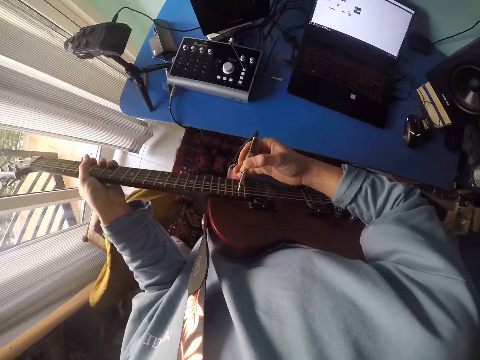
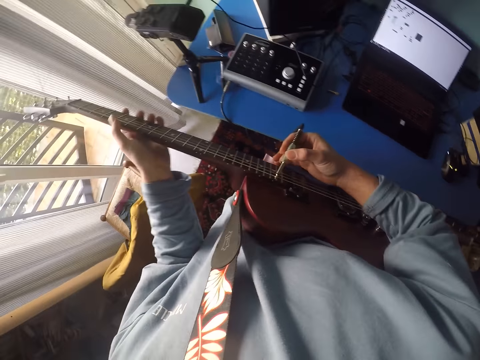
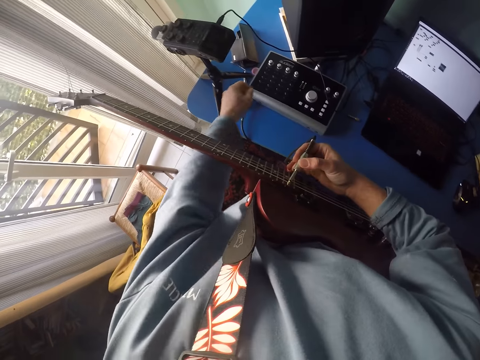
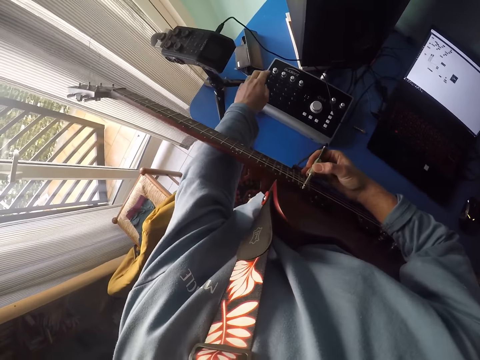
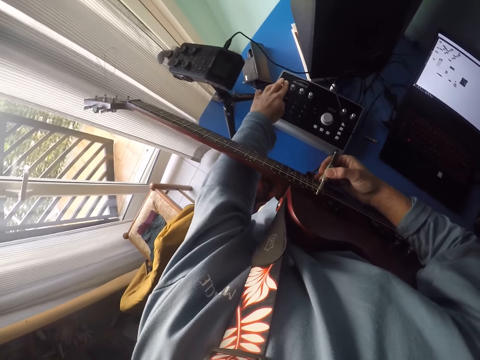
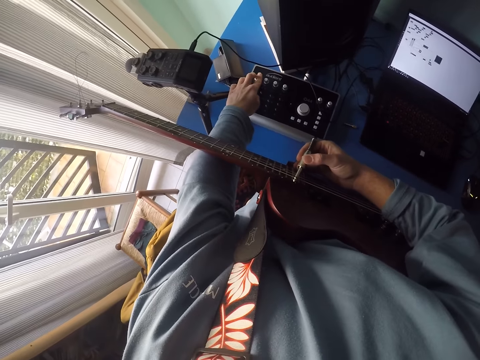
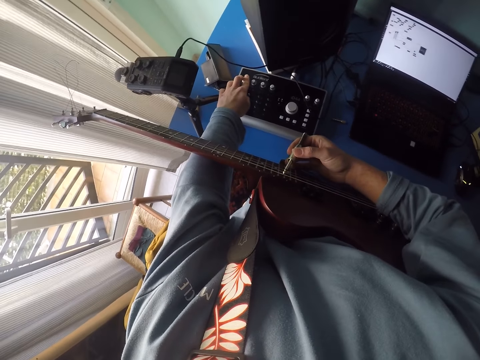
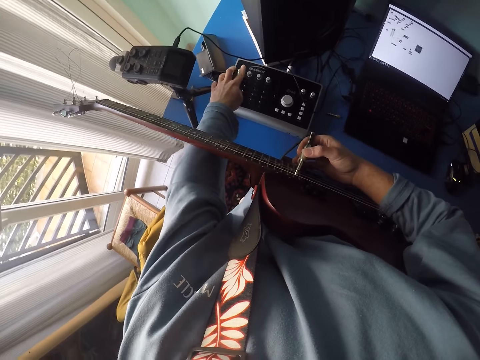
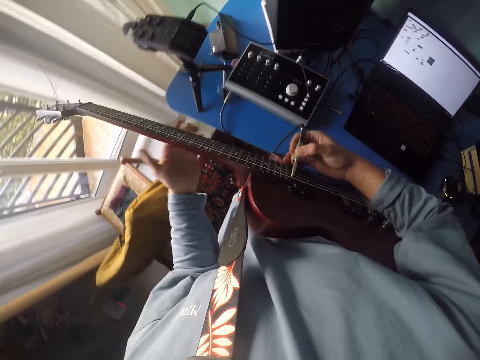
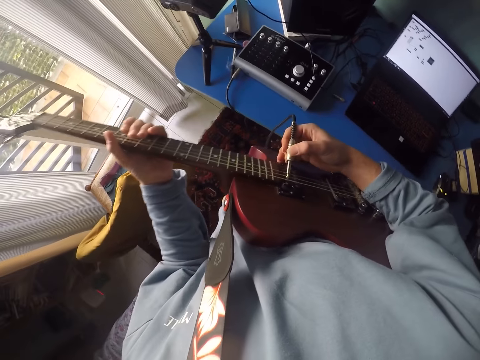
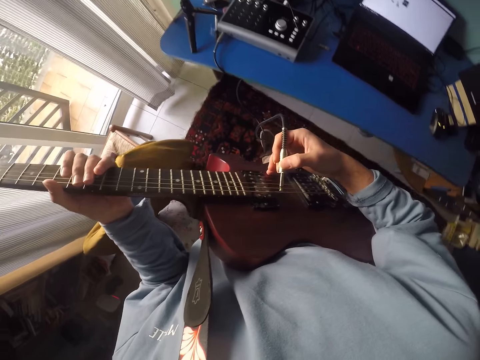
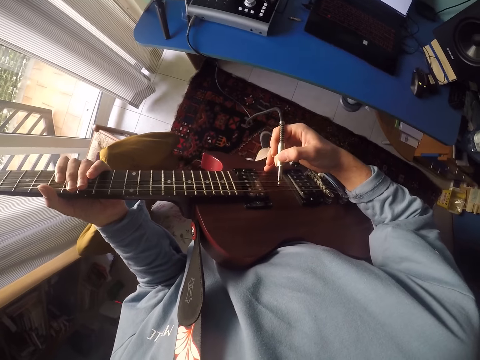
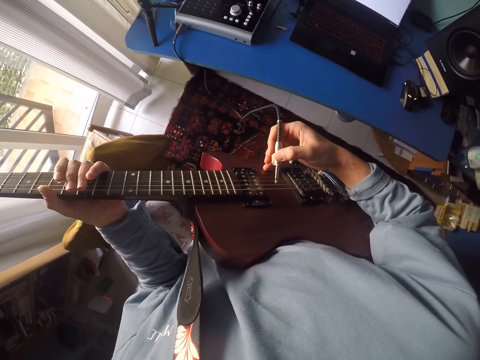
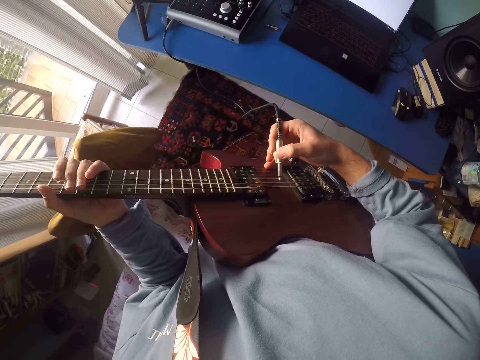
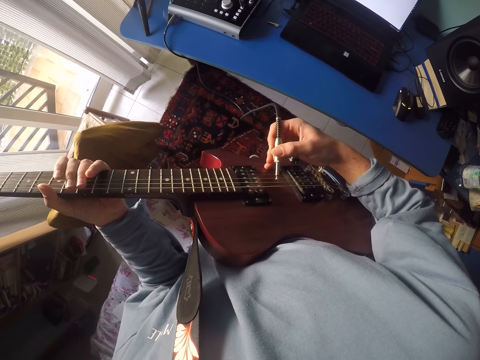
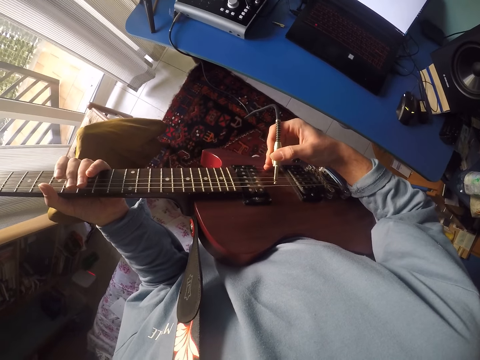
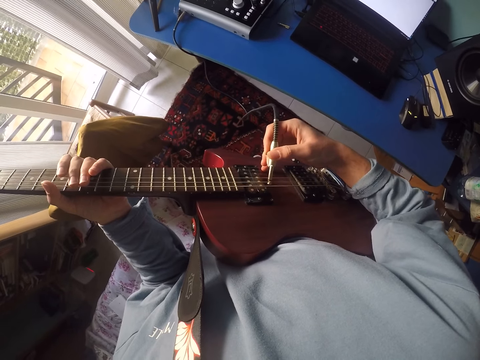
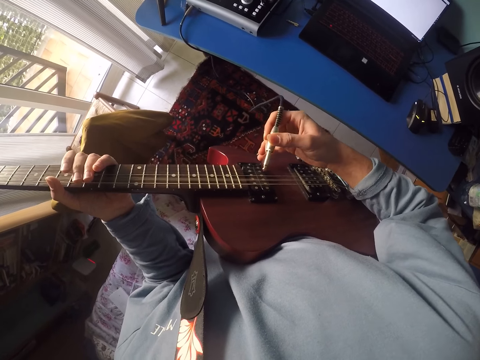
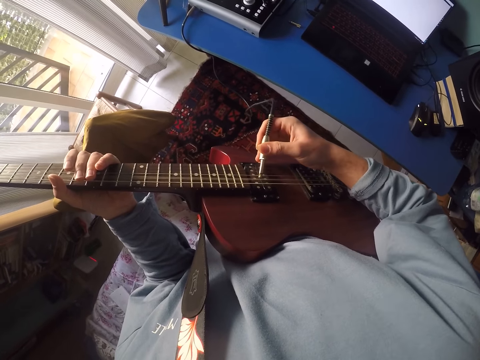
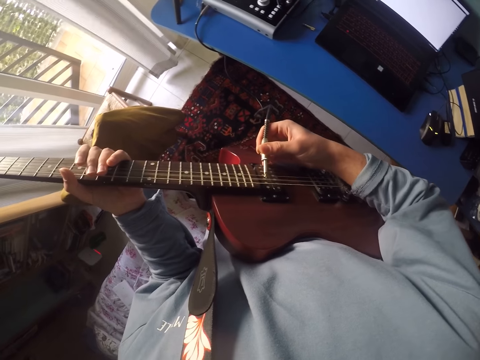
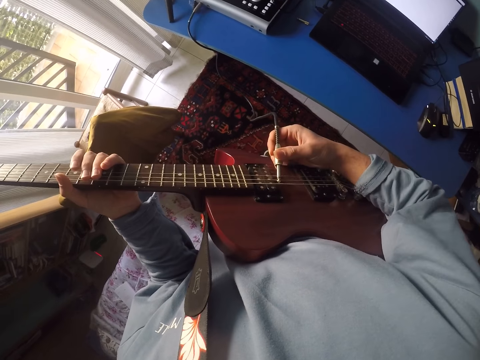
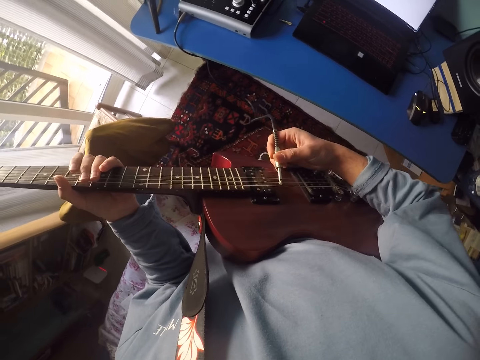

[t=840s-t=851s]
The camera wearer touches the button on something. She turns the button on the Audient compact desktop. She passes the cable on the guitar strings. She holds the guitar with her left hand. She passes the cable on the guitar strings. She plays the guitar with the cable.

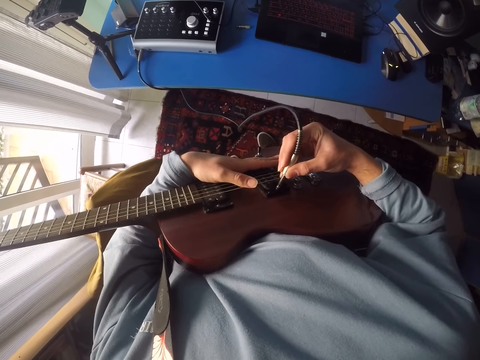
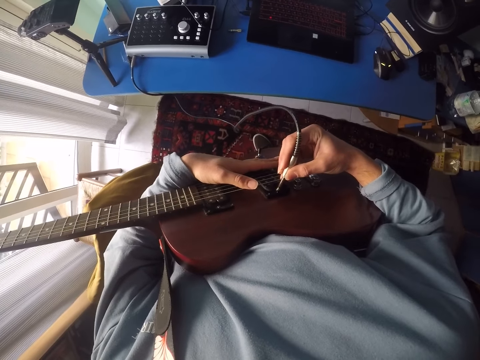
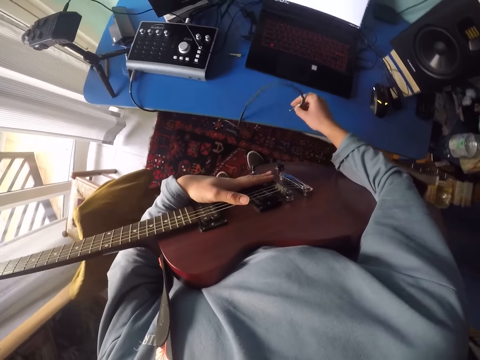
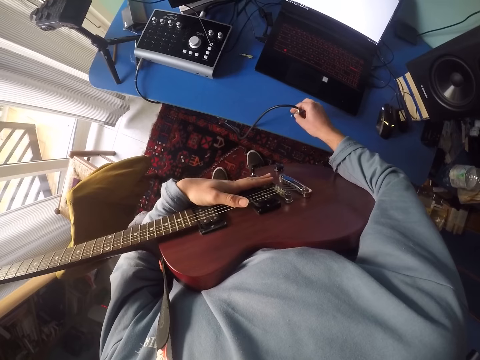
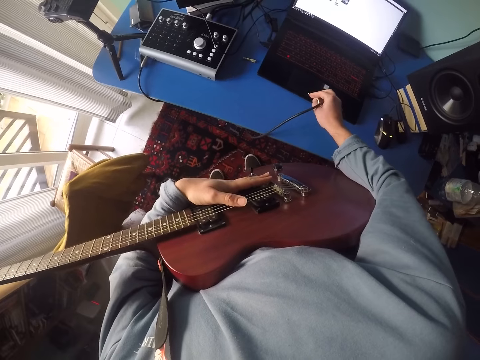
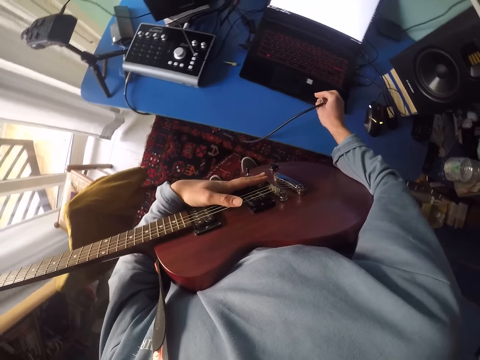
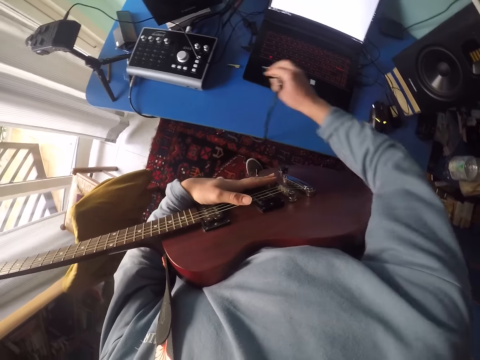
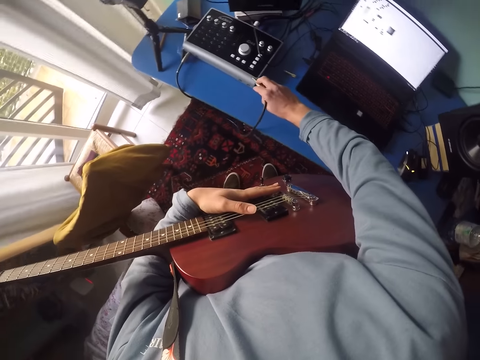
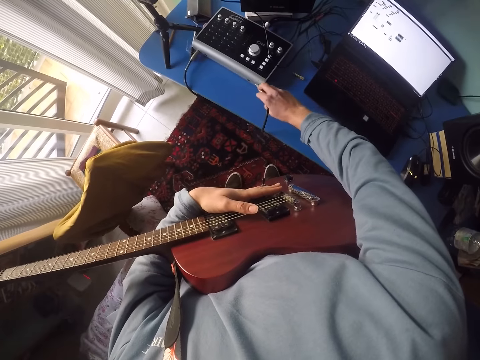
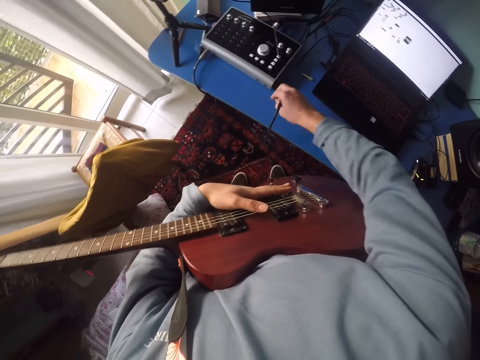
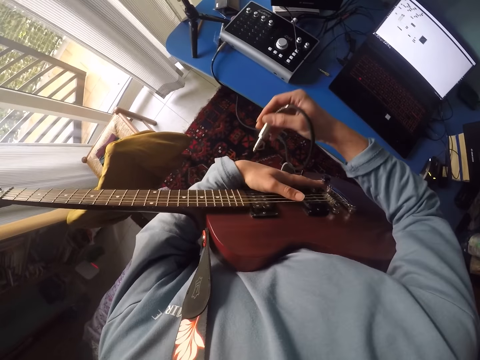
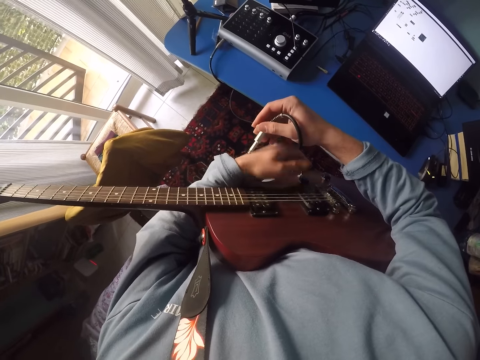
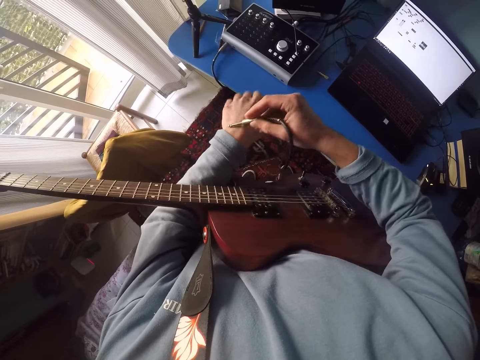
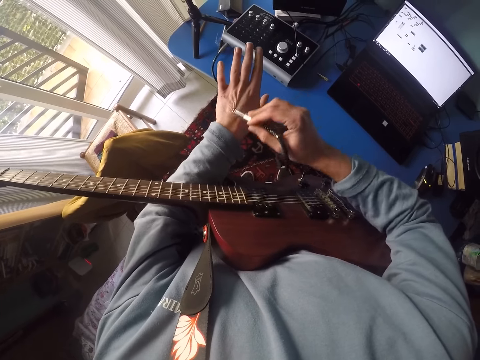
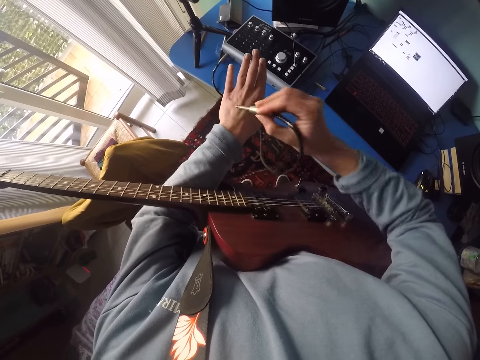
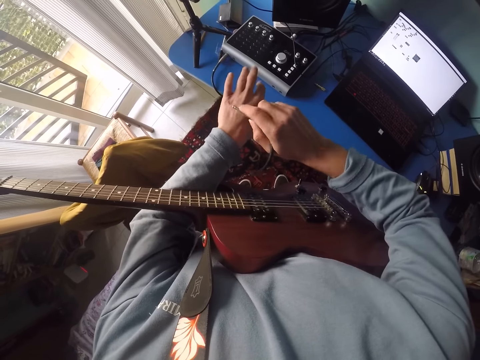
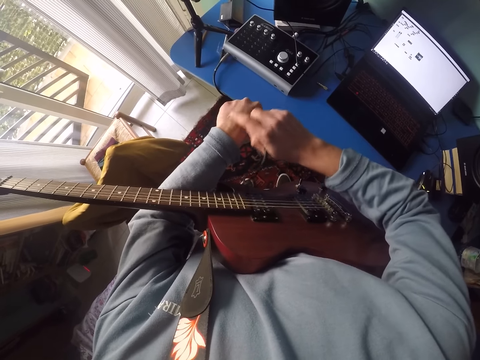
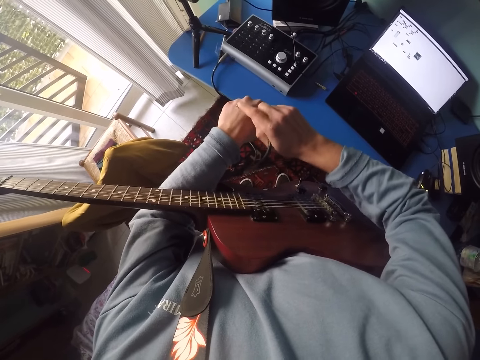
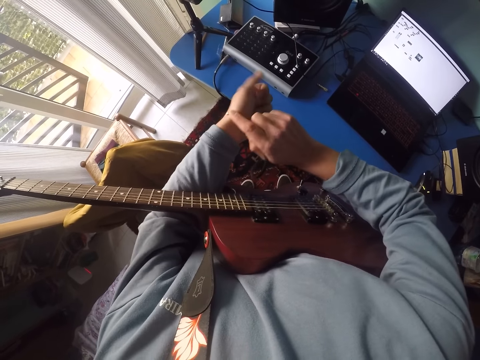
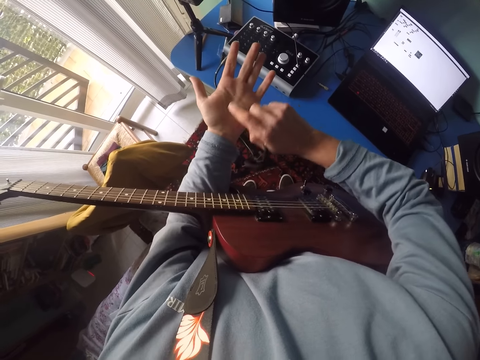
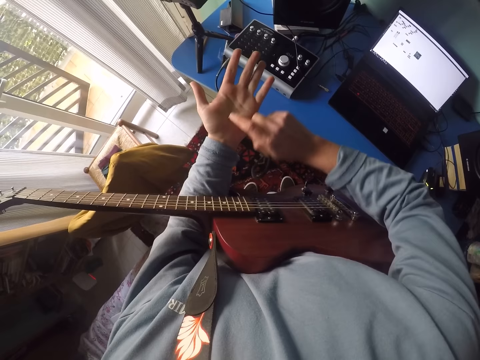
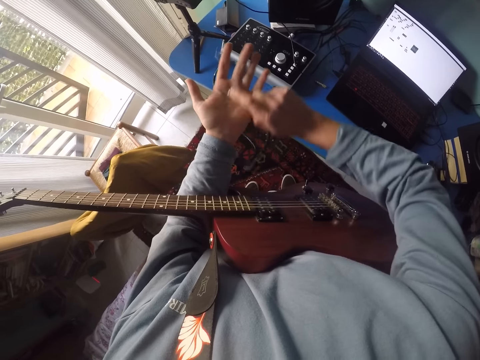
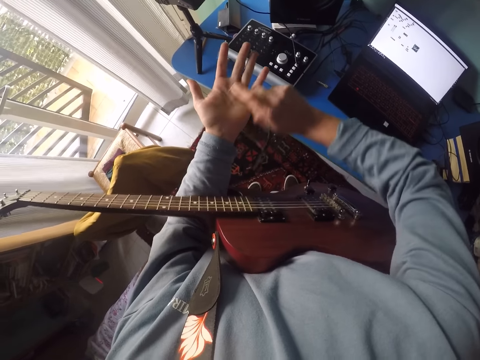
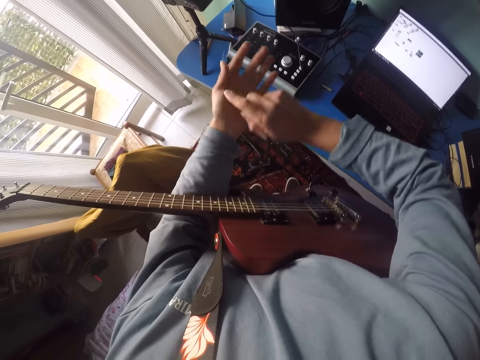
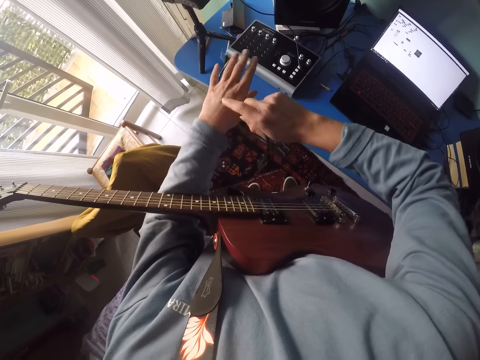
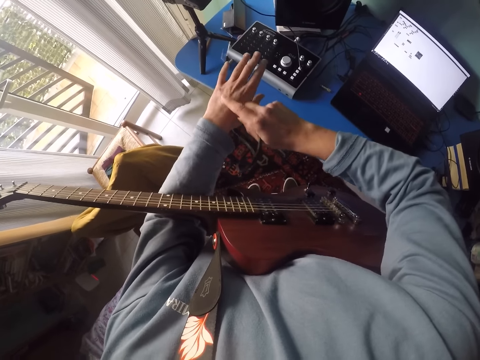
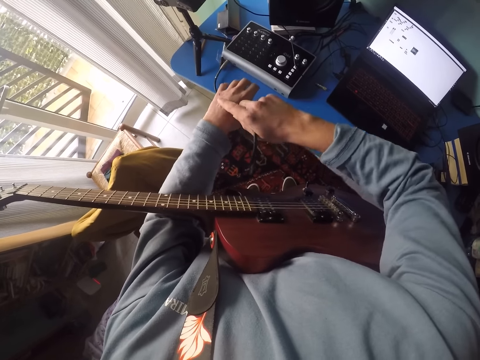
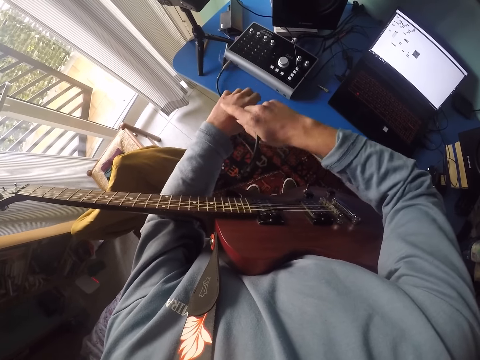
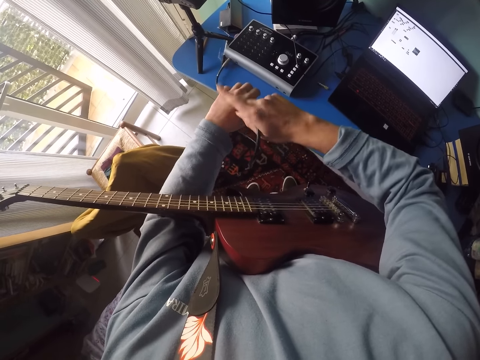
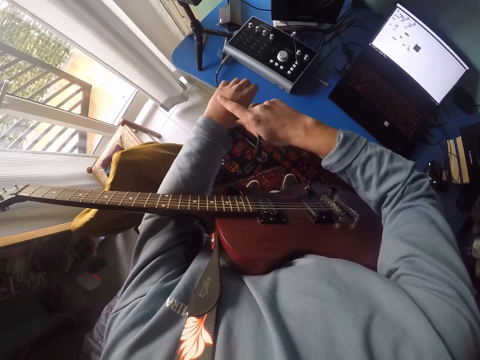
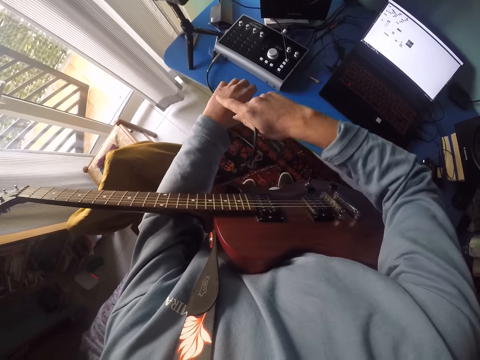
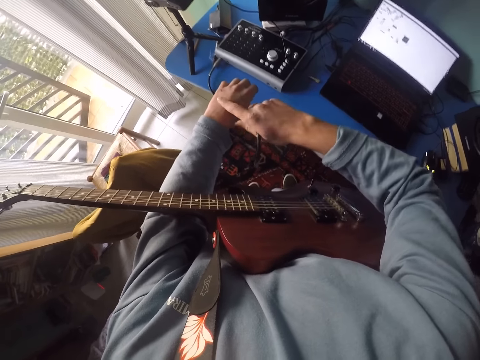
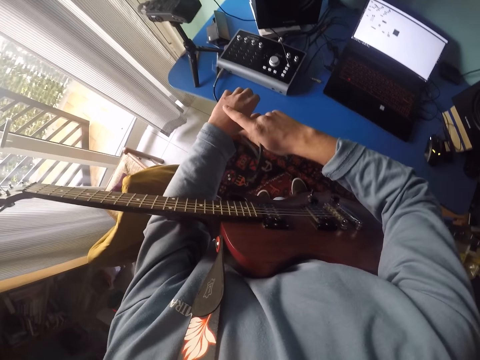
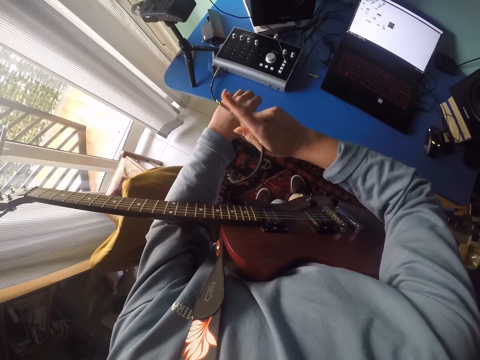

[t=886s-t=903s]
The camera wearer holds the cable on the table. She passes the cable on the laptop. She passes the cable on the Audient compact desktop. She passes the cable on her left hand. She rubs the cable on her left hand. She hits the cable on her left hand.
